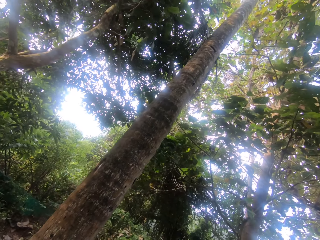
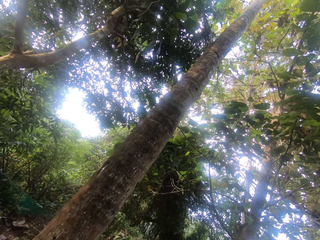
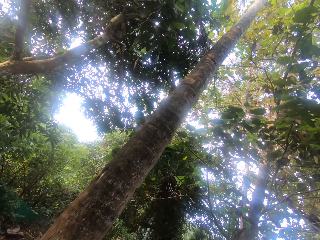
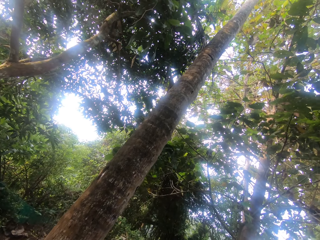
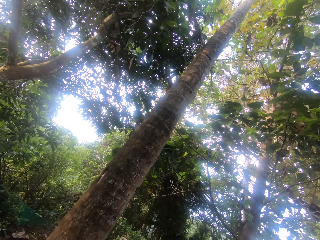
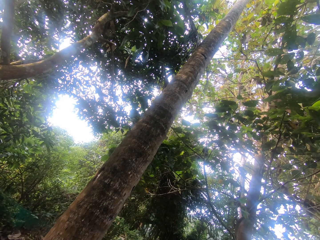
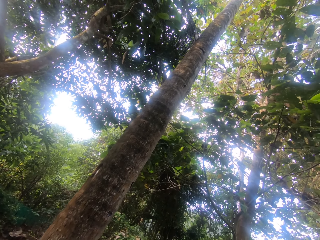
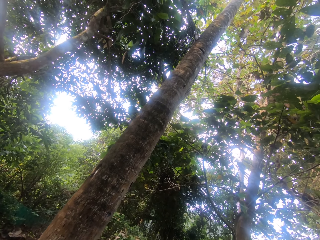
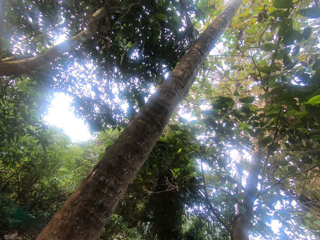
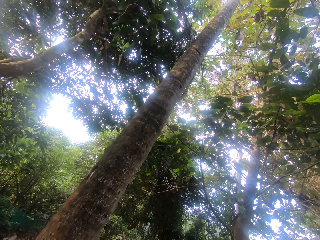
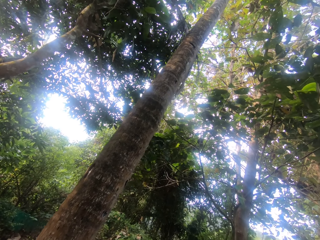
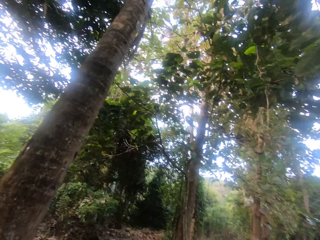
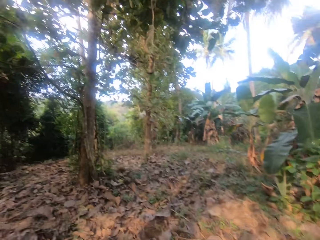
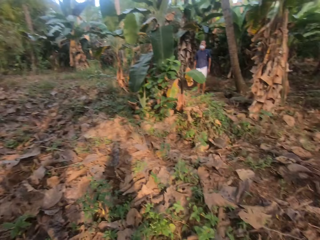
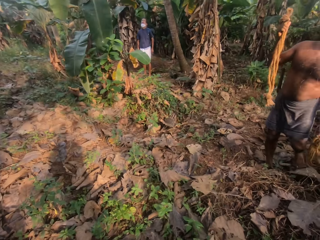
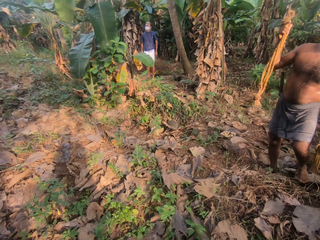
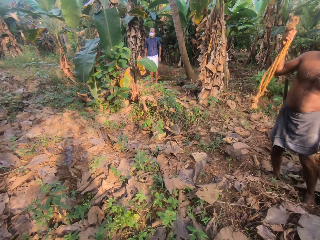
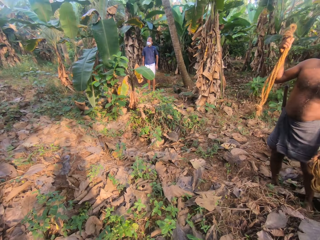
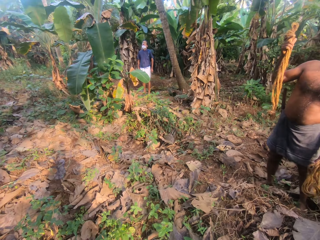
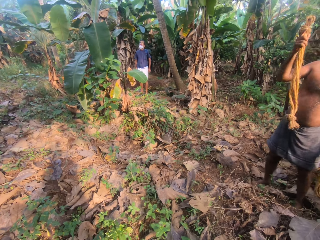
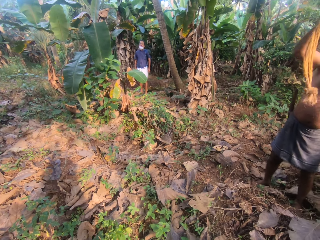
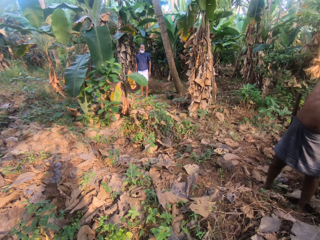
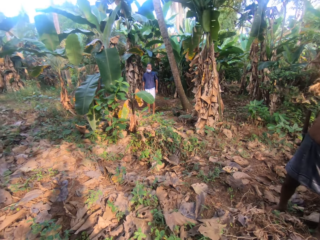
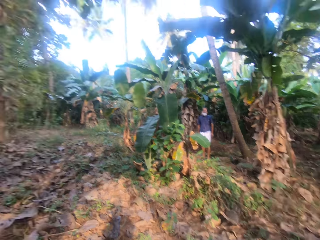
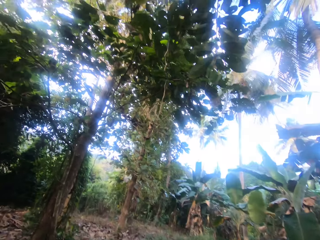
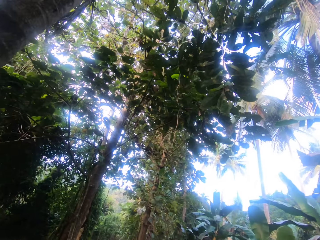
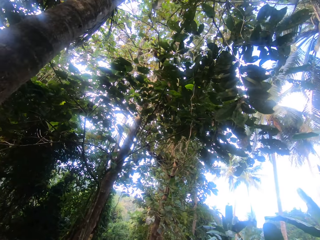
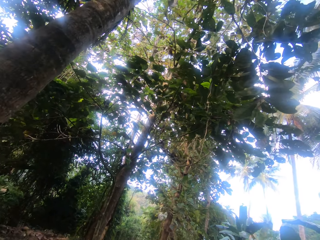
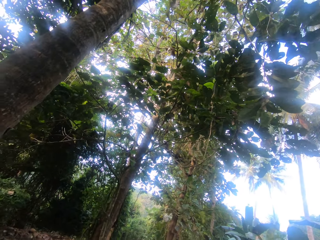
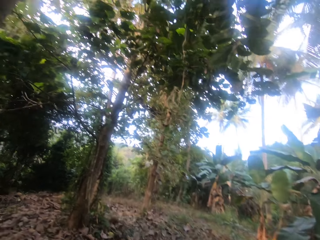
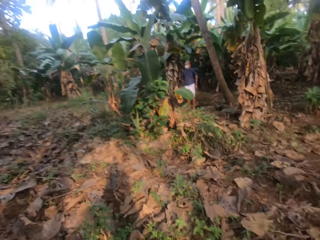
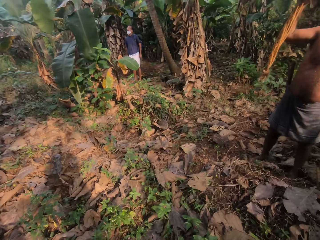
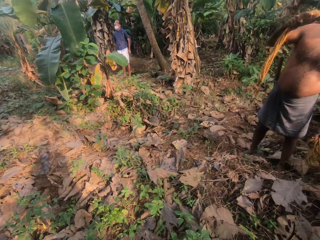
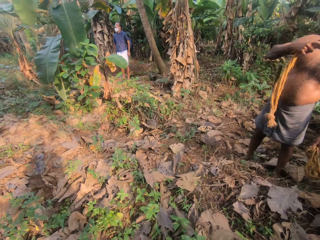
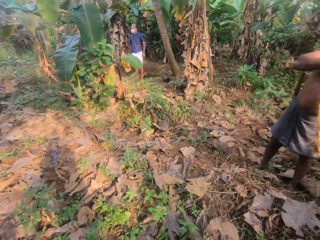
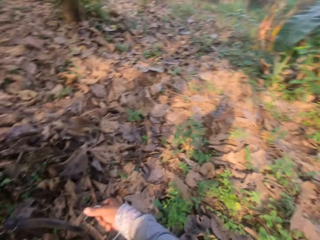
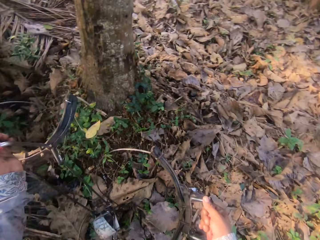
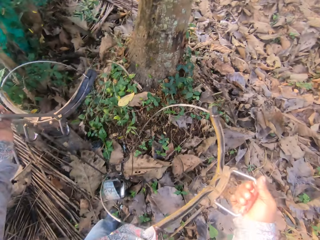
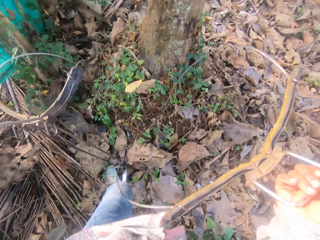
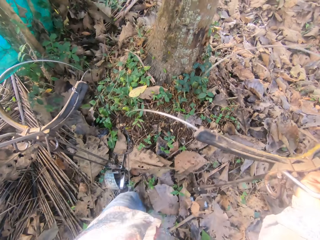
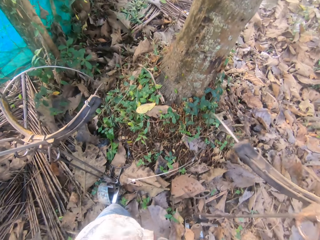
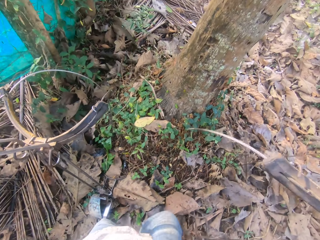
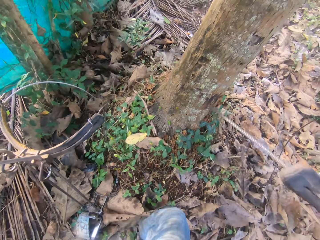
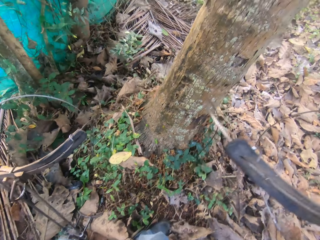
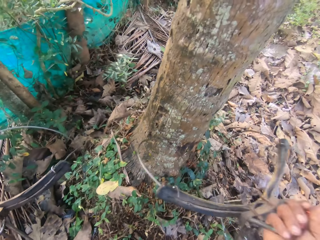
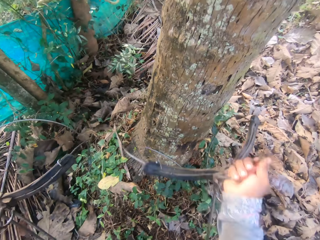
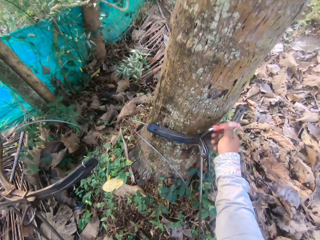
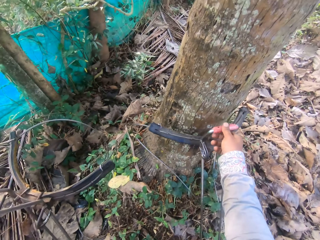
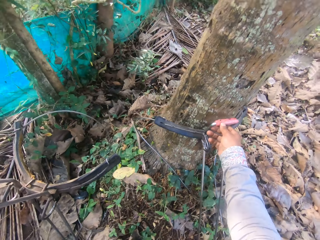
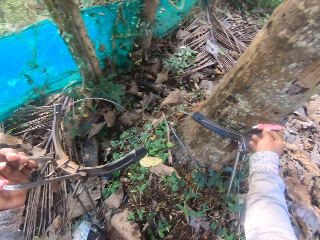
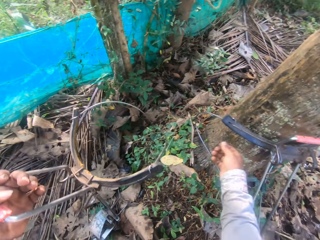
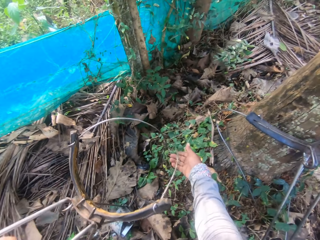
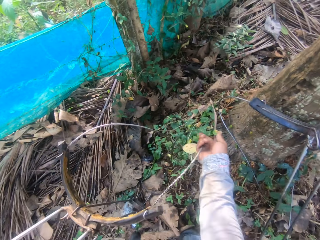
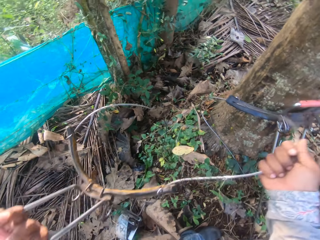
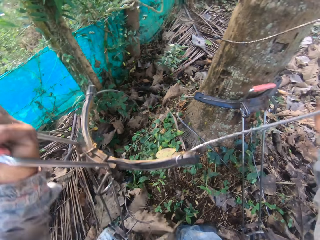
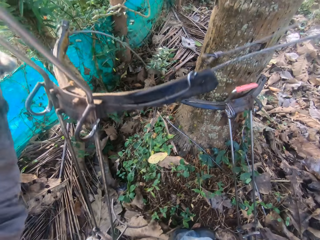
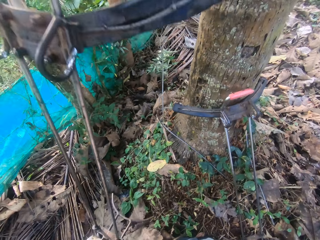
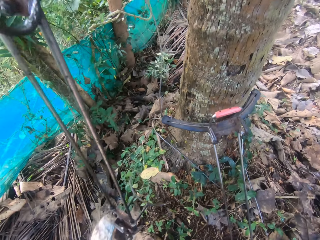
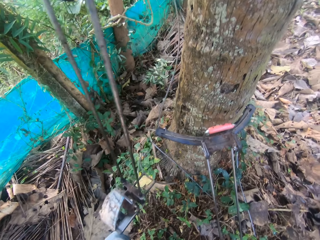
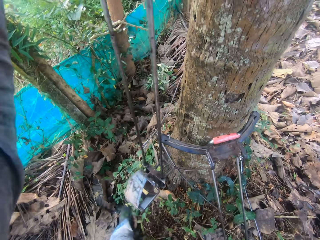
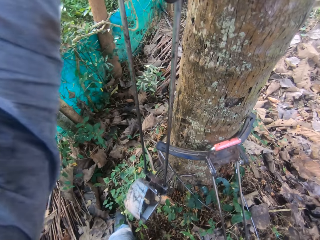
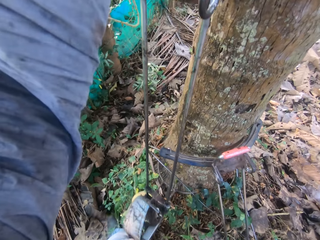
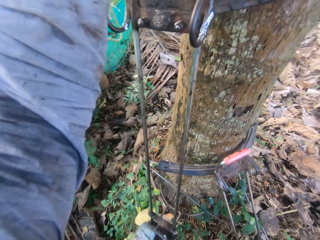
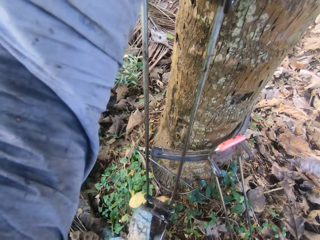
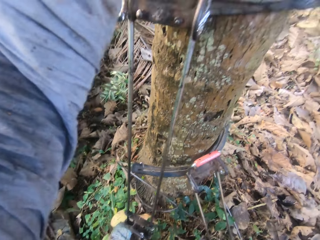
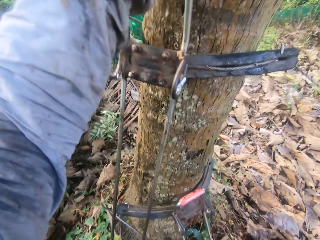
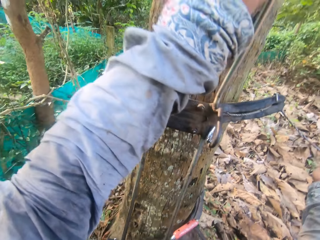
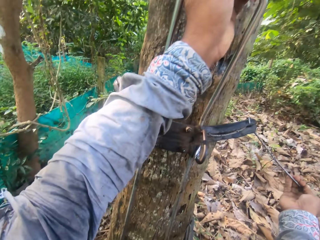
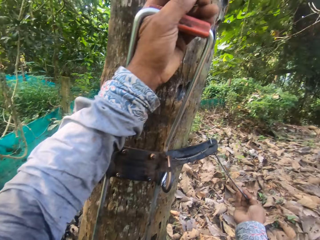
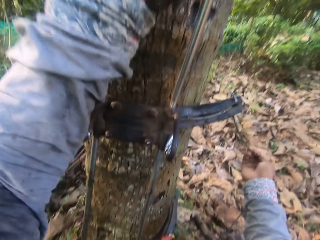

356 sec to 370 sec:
The camera wearer converses with the man. The man gesticulates with his right hand. The camera wearer fixes the tree climbing spike on the palm tree with both hands.

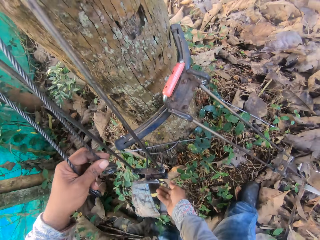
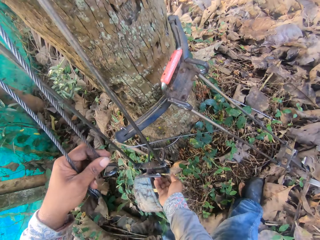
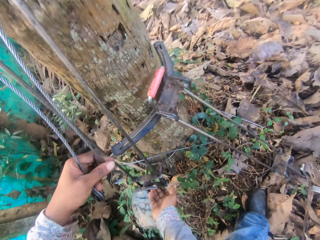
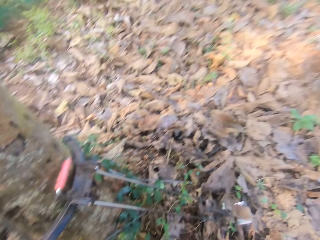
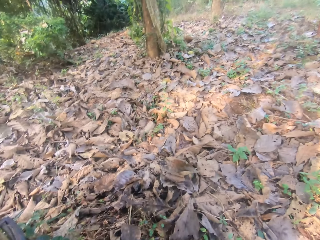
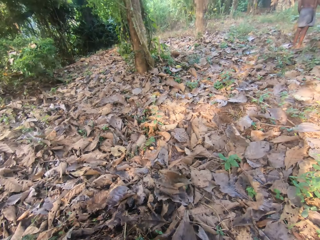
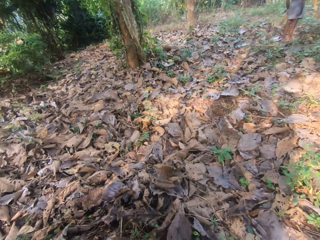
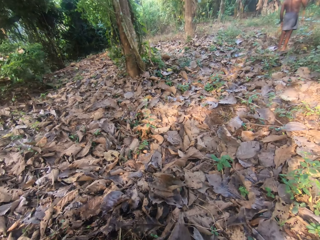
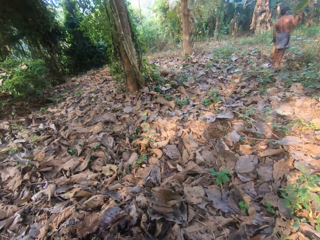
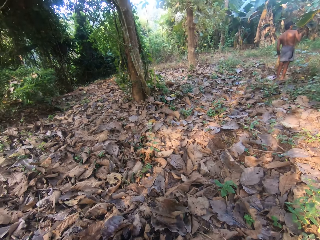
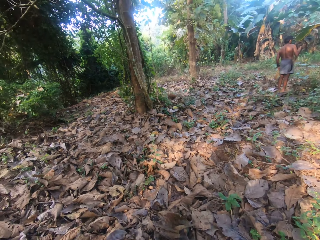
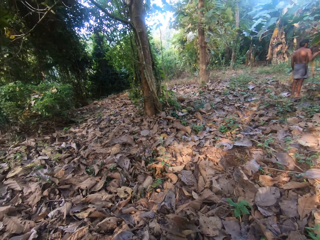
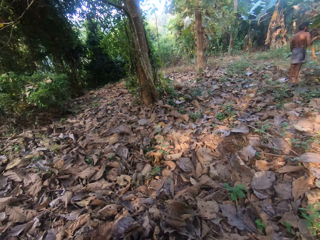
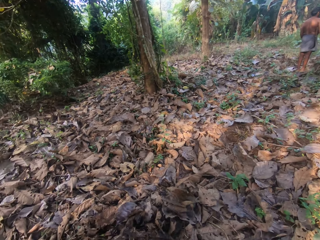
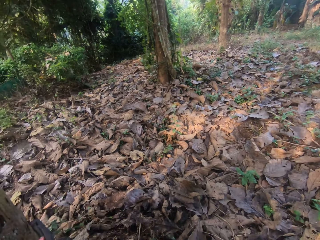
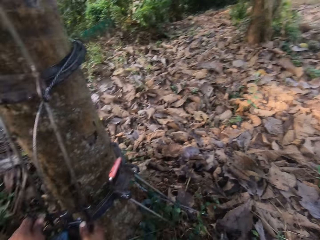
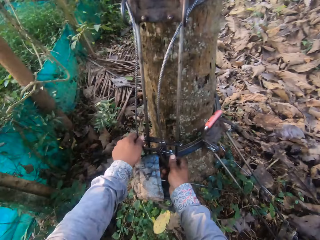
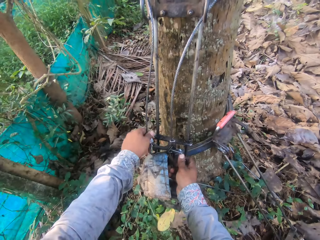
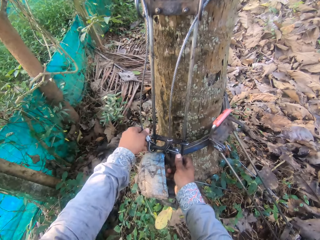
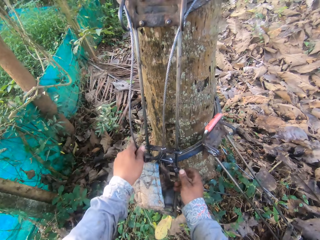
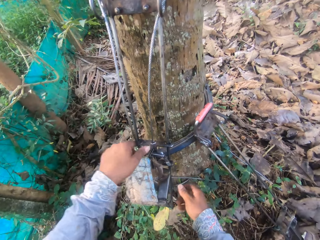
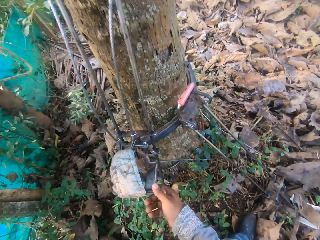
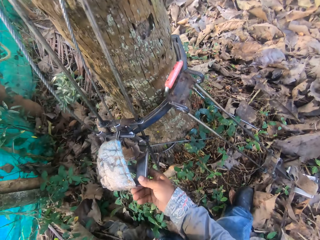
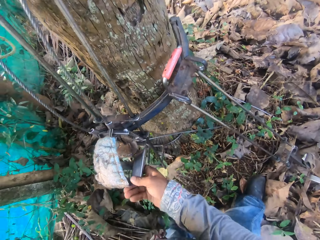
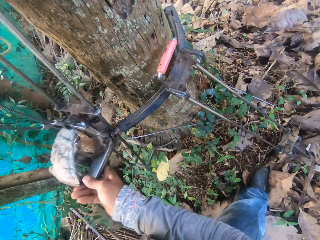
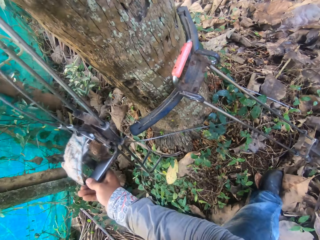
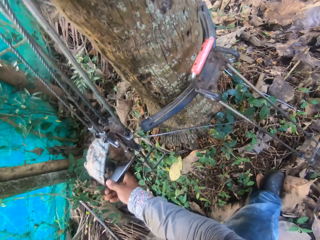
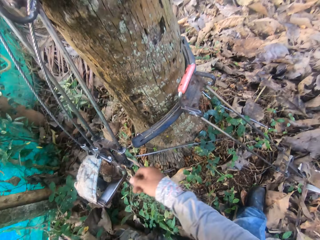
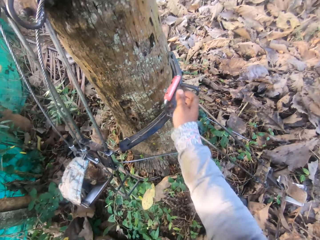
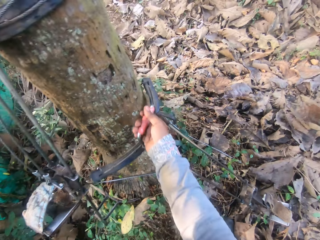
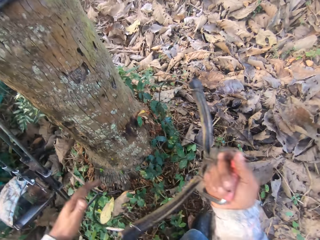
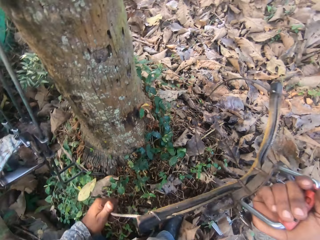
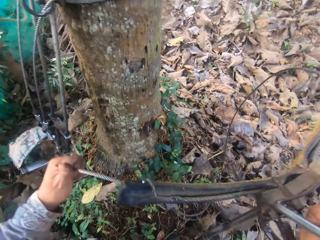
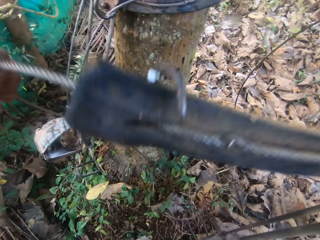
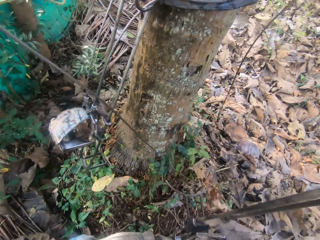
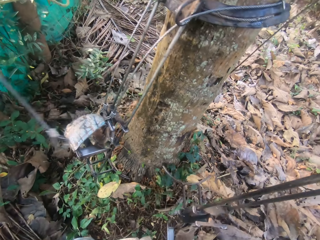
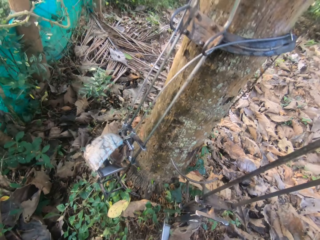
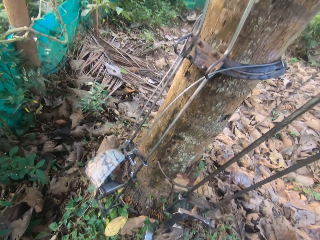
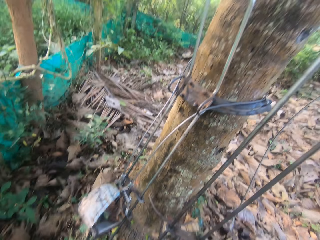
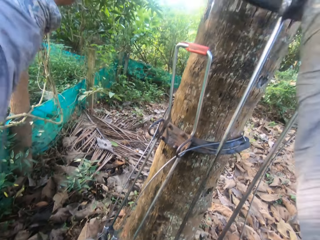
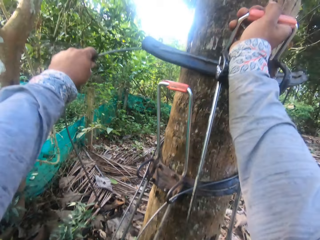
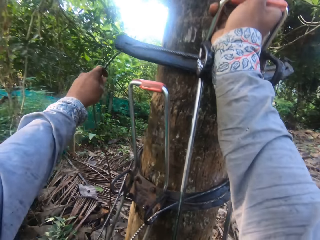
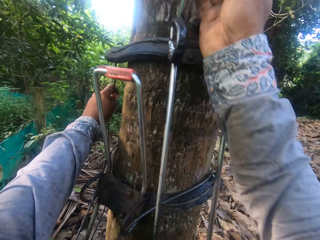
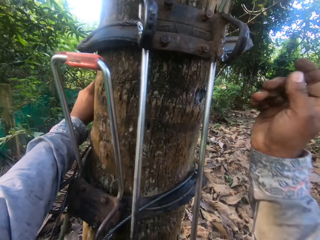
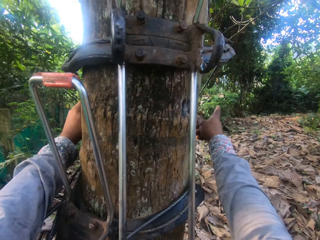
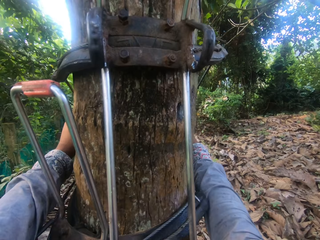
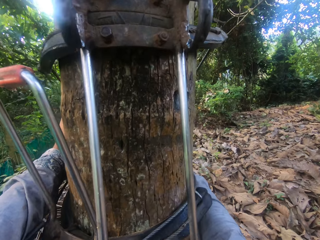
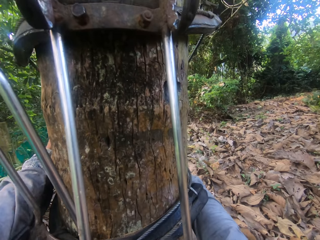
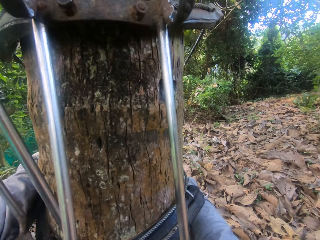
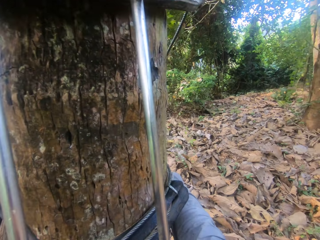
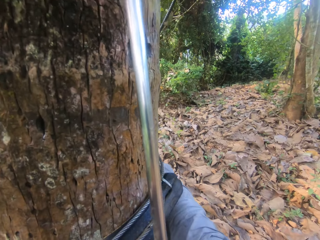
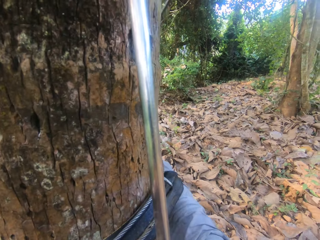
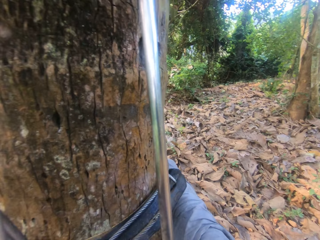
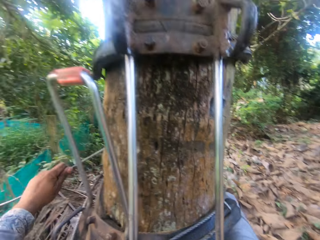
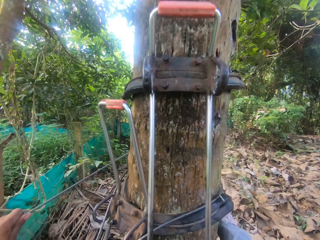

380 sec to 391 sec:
The man converses with the other man.
